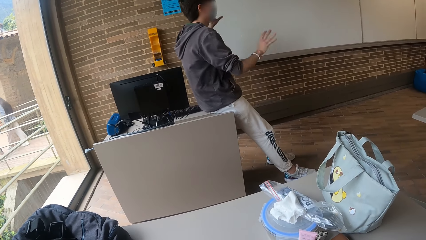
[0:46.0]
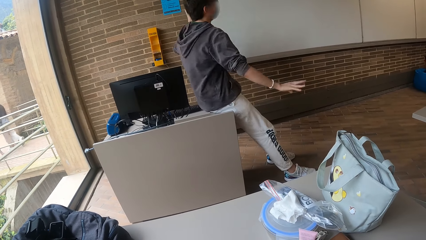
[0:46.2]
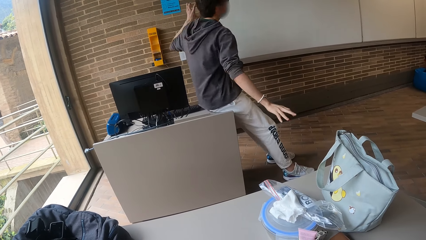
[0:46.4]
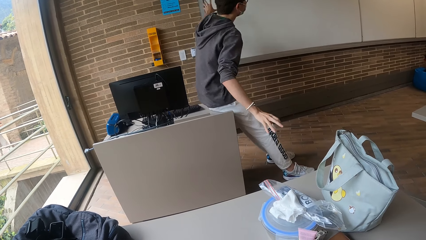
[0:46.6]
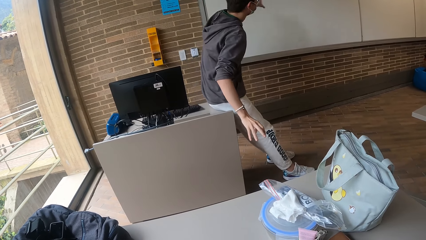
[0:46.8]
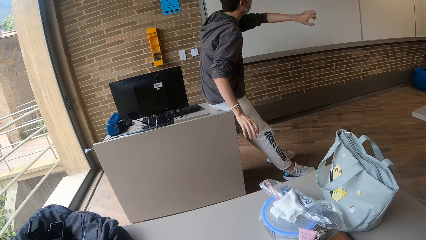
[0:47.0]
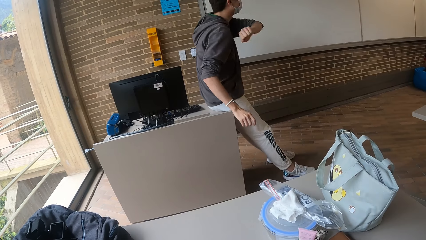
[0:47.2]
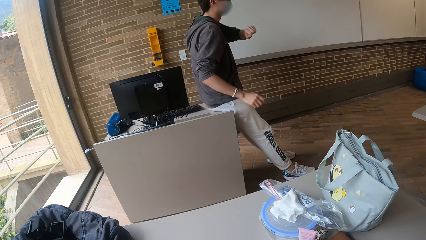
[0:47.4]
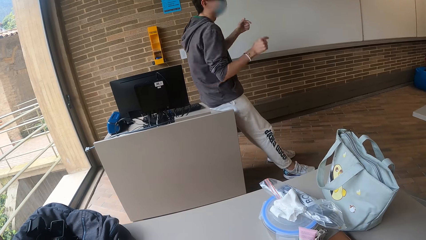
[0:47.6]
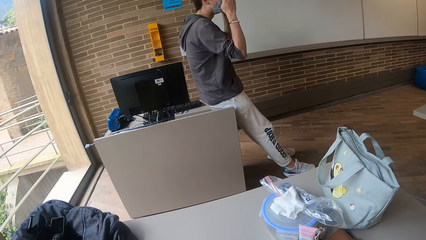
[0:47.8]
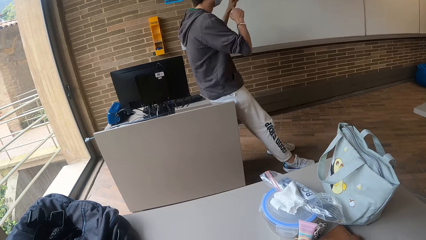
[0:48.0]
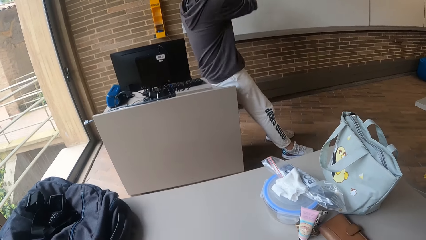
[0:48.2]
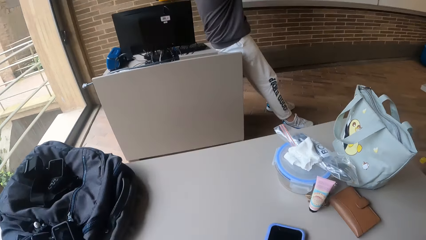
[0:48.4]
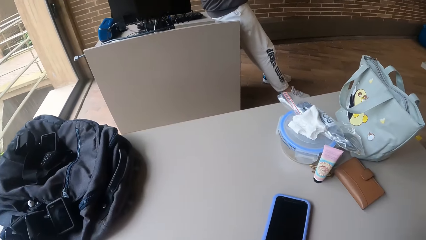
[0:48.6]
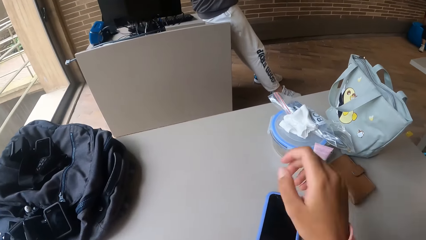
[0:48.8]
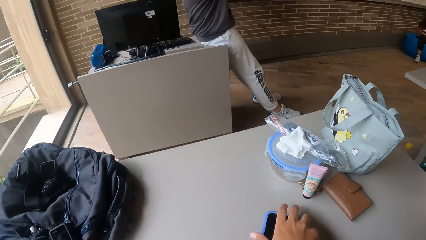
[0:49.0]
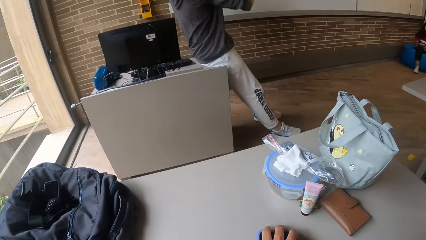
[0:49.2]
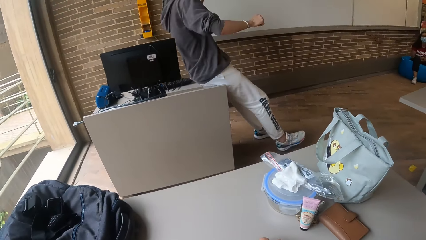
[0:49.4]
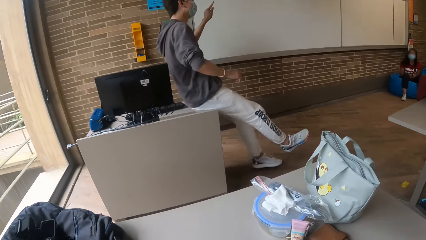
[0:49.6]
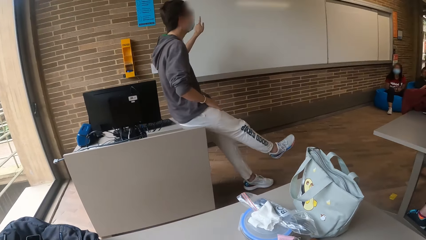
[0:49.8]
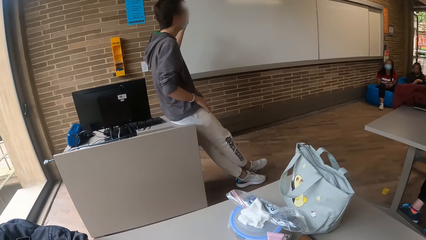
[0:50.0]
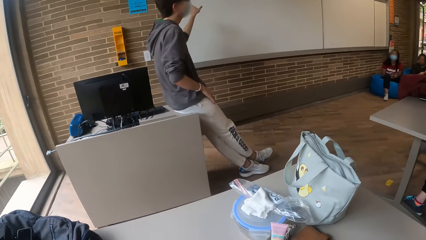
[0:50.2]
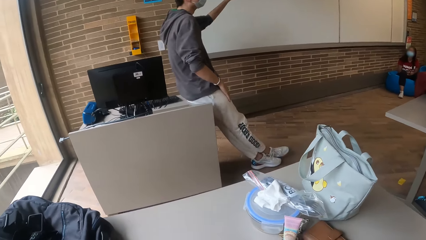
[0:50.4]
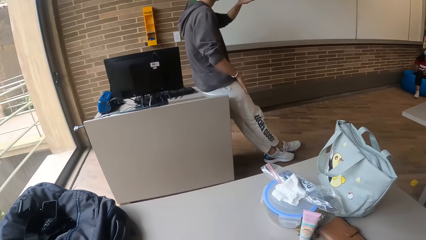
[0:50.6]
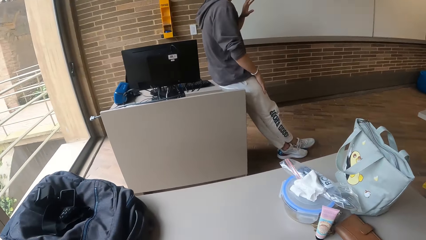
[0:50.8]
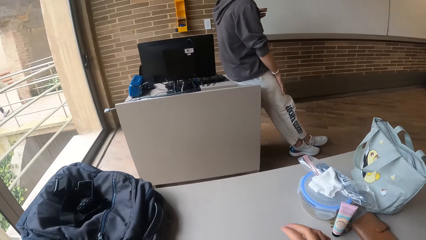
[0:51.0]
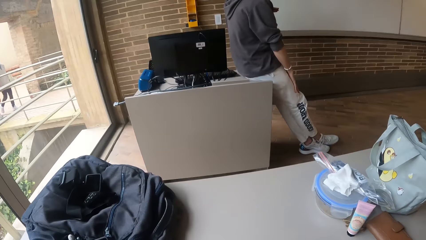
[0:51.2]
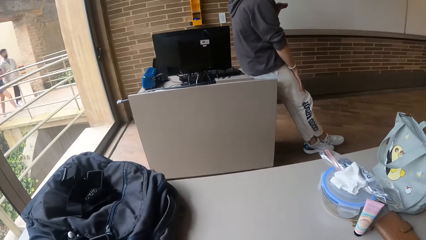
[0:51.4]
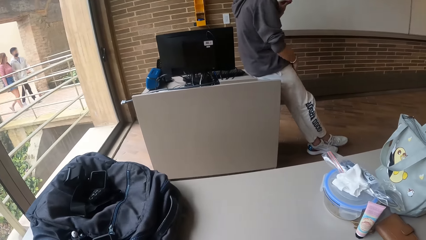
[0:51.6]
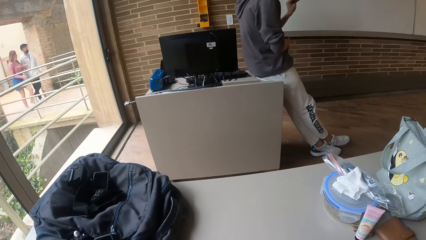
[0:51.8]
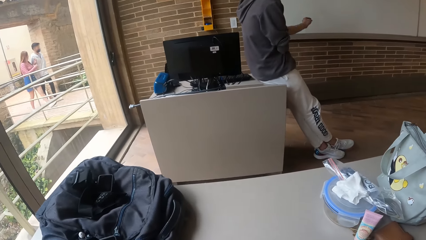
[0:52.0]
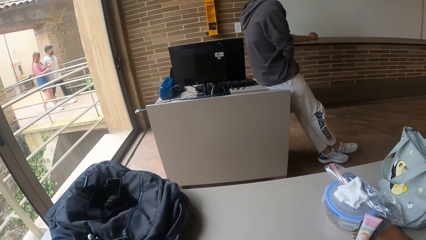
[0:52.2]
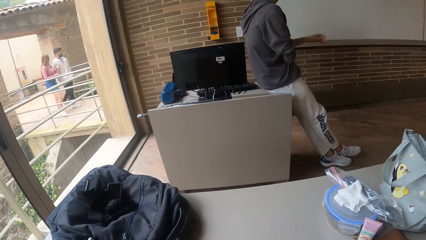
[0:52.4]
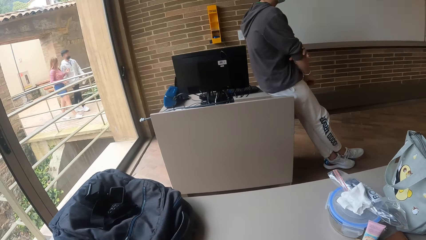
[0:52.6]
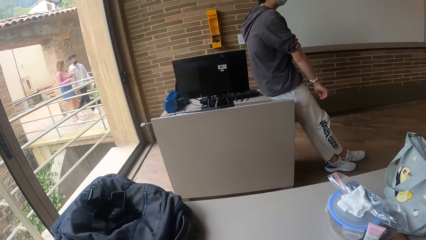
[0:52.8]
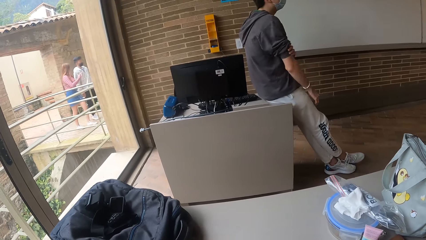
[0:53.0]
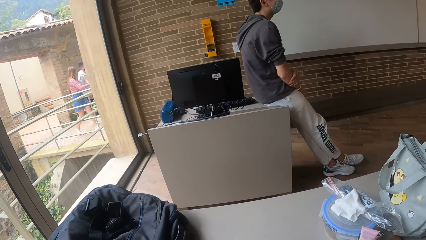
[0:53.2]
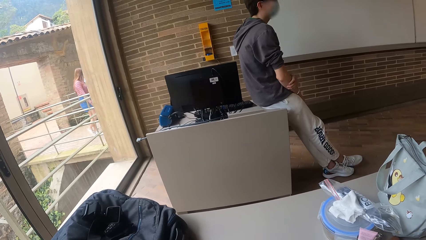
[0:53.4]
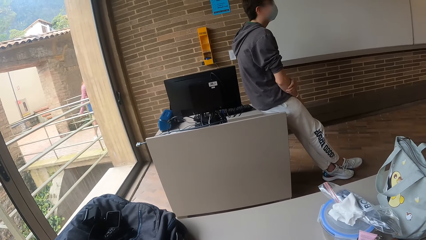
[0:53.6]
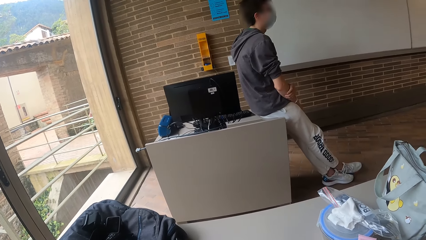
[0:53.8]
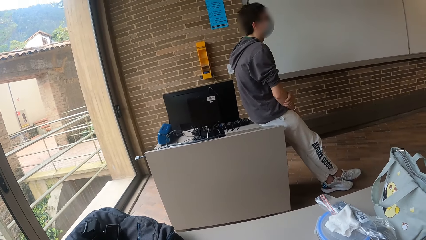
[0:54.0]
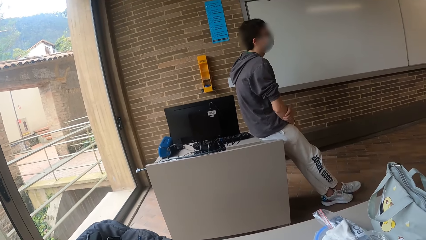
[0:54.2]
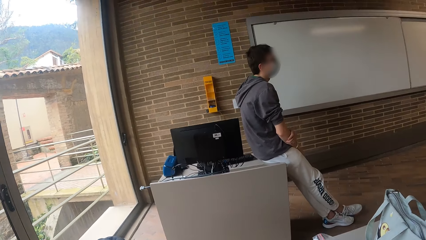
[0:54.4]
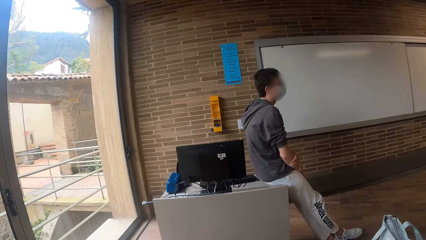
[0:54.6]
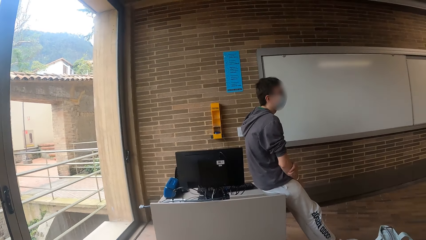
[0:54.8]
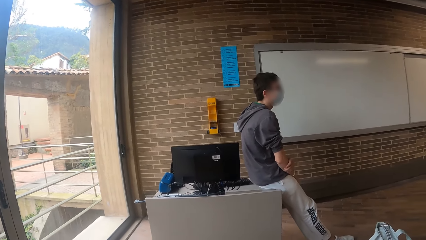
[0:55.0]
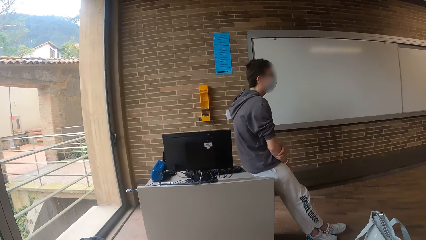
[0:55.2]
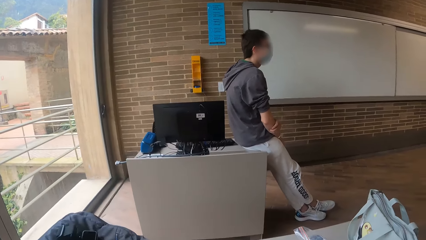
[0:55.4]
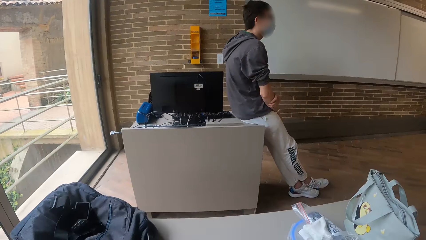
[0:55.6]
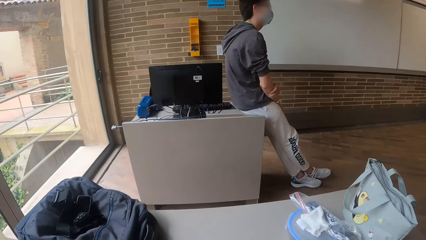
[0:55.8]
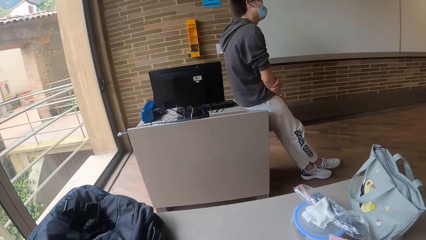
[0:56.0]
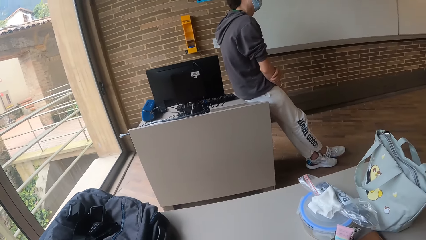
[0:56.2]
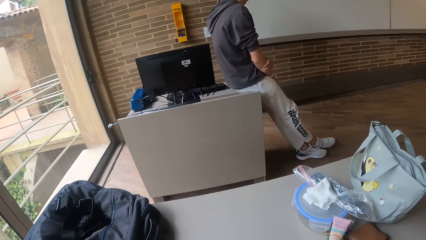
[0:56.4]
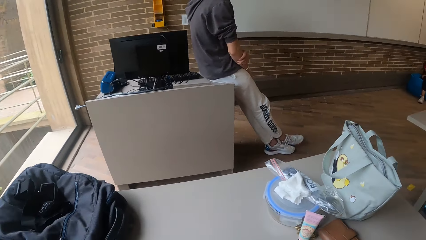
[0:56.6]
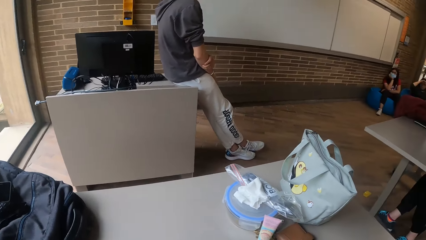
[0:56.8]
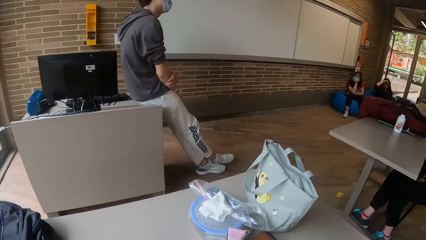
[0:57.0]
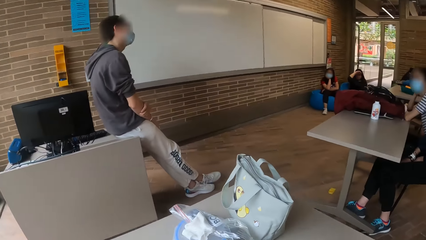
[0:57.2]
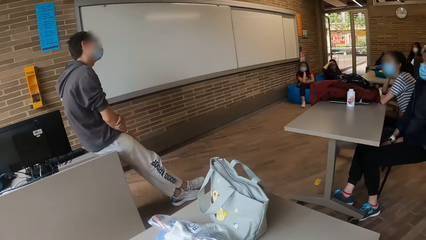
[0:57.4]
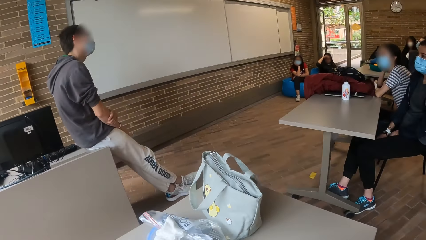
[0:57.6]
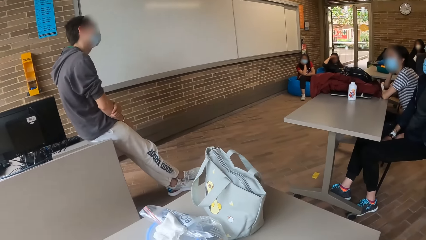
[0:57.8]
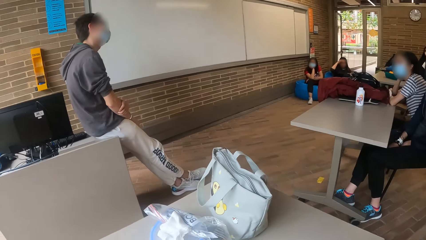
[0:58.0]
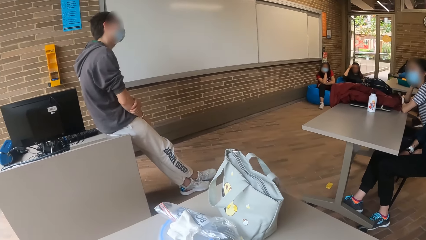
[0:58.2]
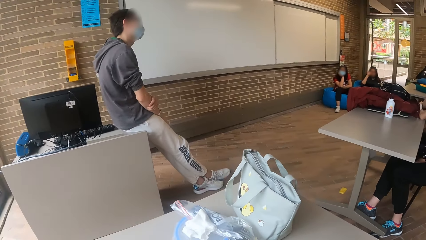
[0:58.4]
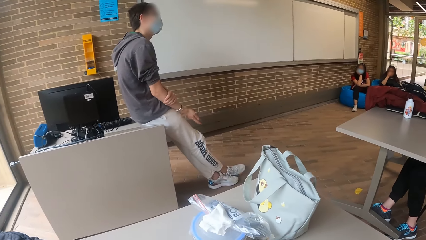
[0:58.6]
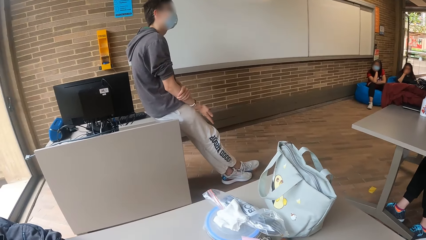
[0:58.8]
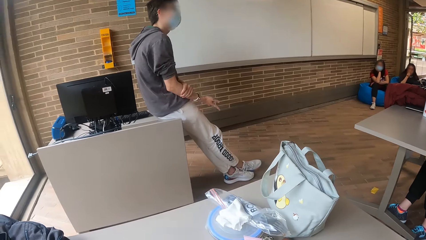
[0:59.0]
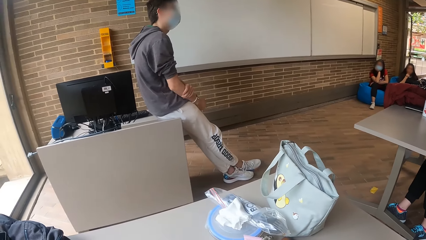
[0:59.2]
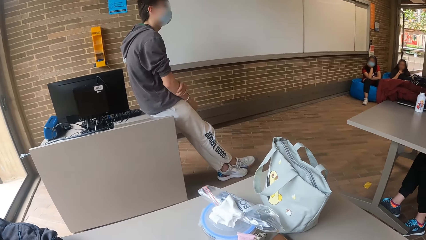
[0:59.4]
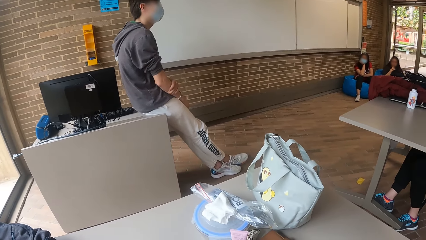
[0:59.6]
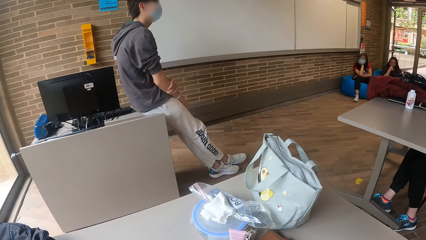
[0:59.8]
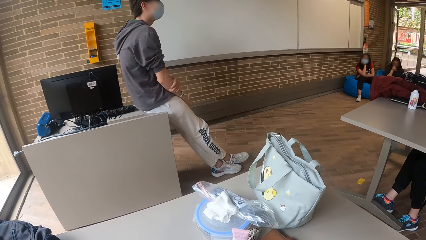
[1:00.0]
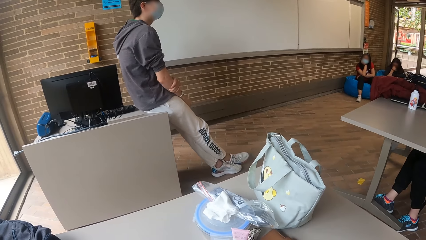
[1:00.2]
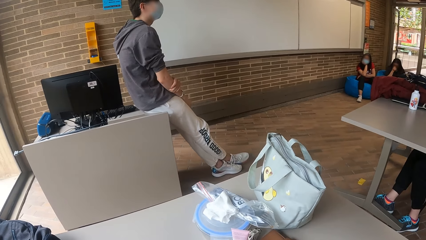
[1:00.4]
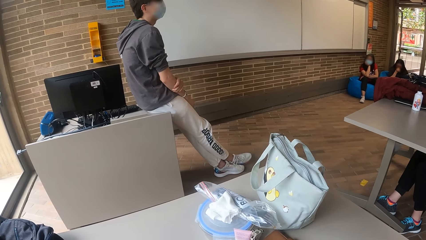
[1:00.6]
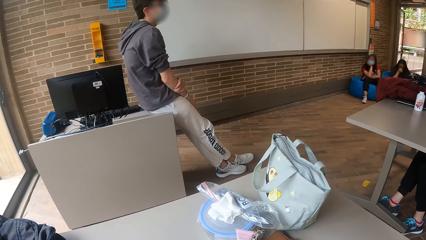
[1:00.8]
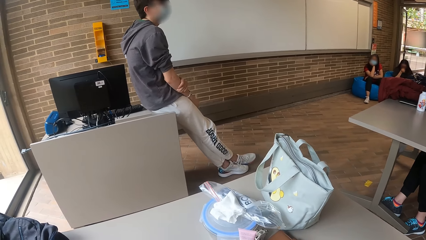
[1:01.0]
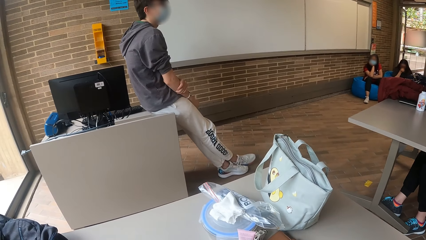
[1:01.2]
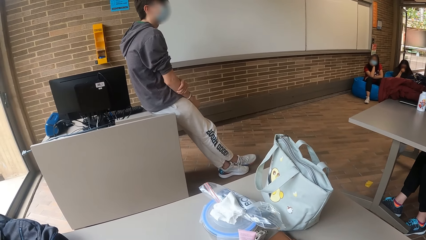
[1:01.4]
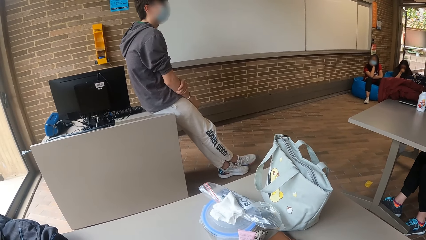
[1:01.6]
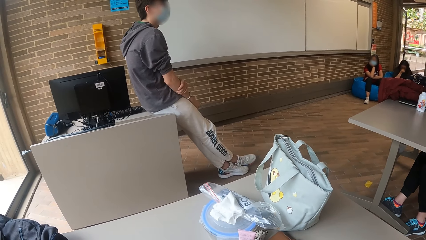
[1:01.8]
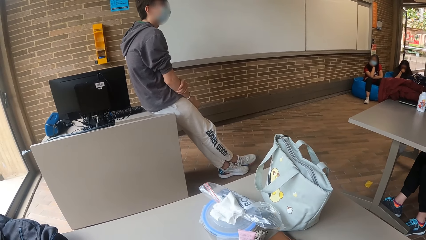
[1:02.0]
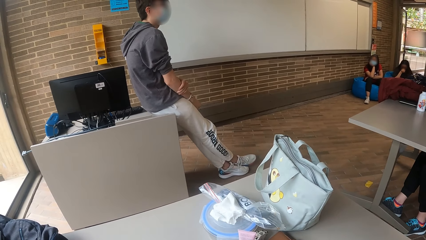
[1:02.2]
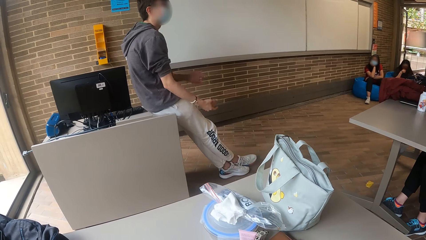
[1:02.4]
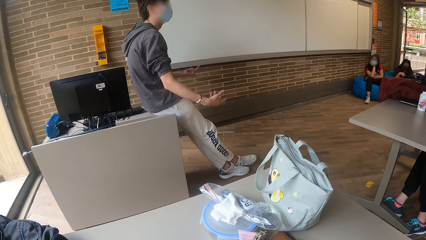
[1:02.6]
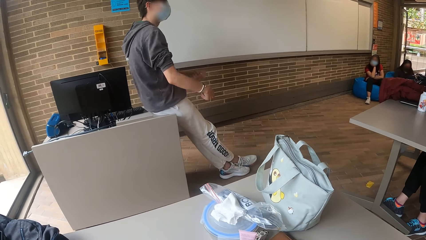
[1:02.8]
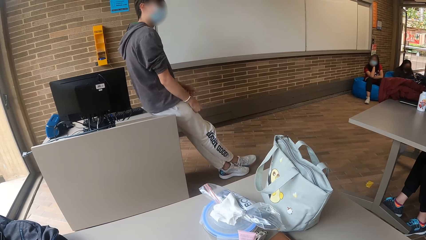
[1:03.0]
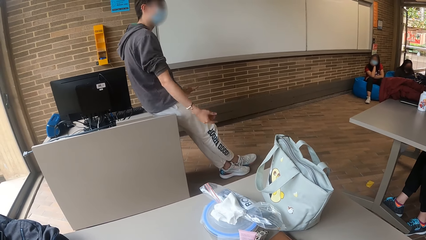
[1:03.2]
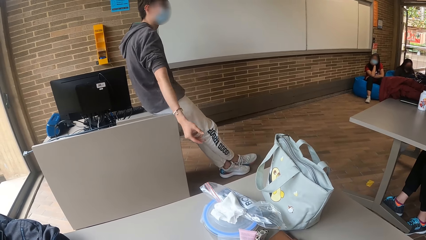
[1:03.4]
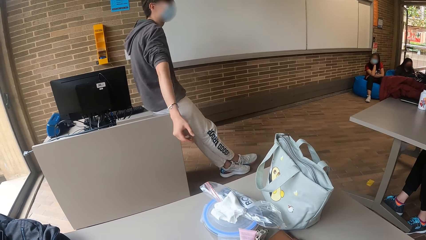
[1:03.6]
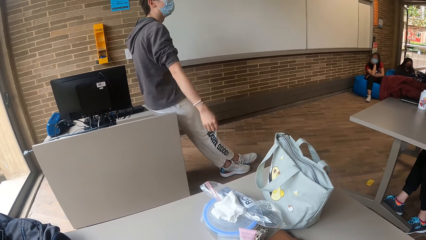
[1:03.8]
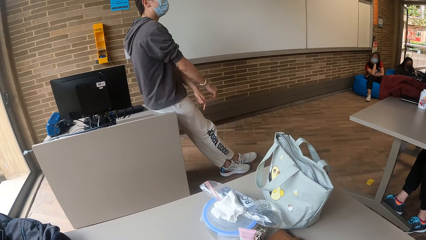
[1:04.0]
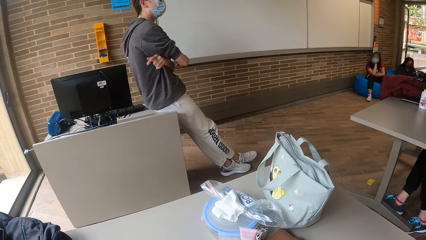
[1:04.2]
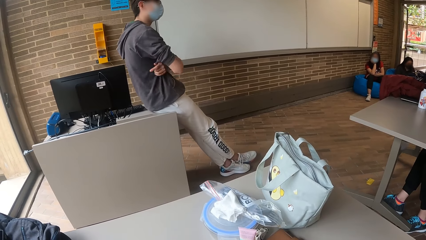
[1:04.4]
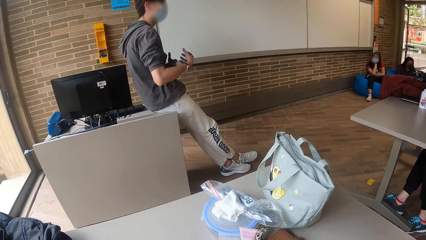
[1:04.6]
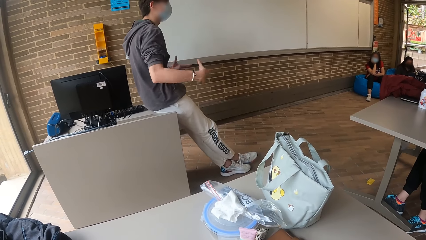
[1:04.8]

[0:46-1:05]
The camera wearer adjusts the phone on the table with his right hand. He holds the phone with the right hand. A person sits on the couch.
